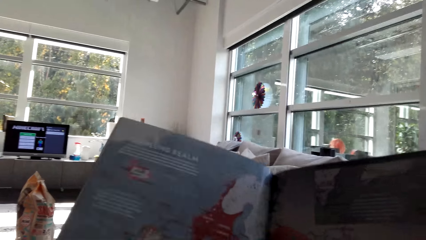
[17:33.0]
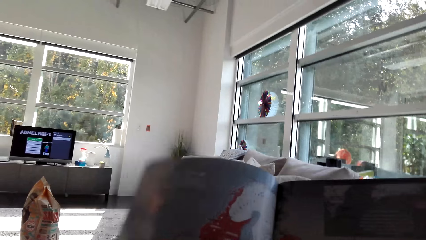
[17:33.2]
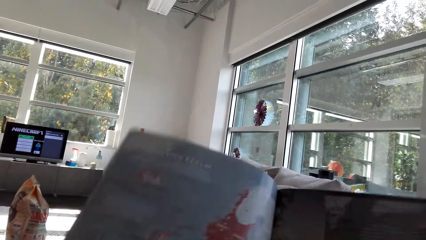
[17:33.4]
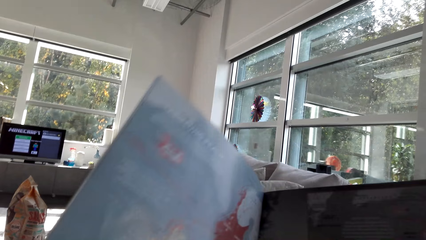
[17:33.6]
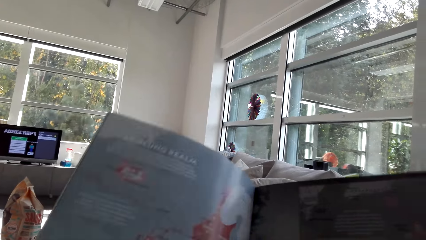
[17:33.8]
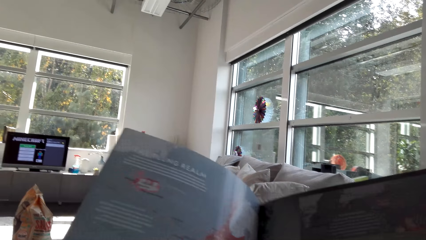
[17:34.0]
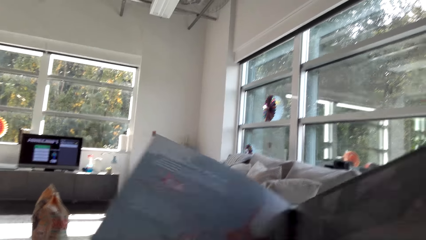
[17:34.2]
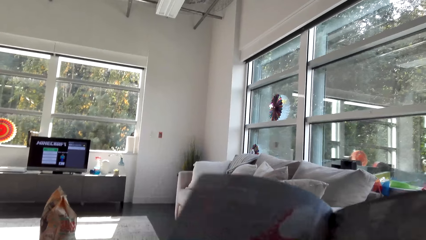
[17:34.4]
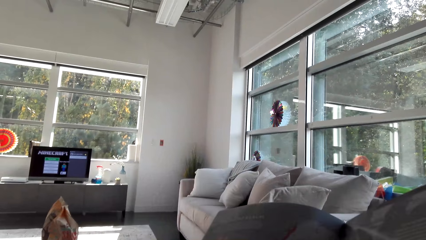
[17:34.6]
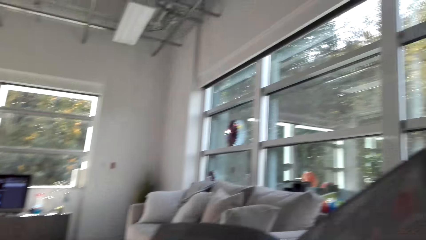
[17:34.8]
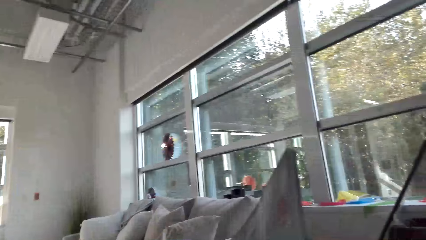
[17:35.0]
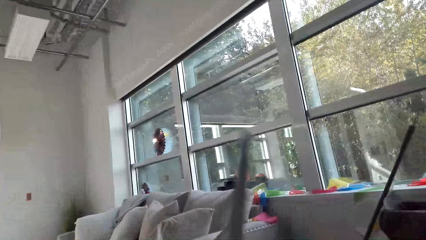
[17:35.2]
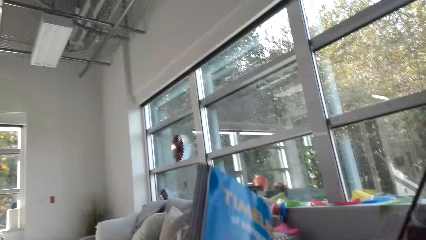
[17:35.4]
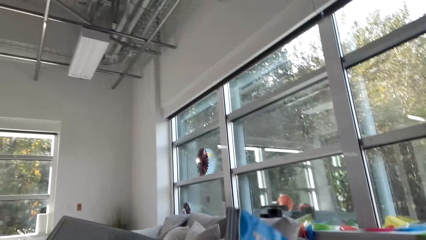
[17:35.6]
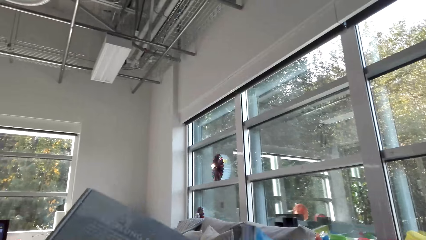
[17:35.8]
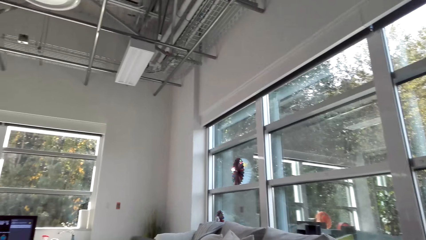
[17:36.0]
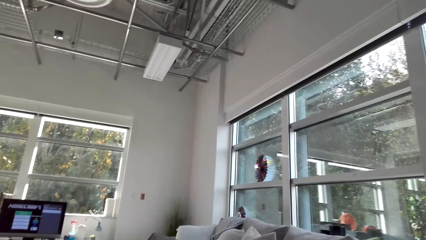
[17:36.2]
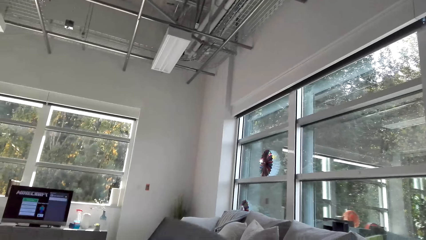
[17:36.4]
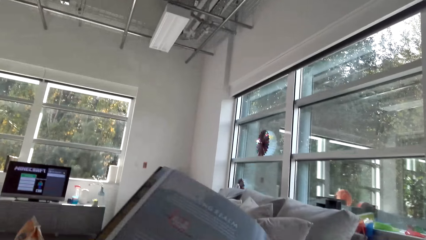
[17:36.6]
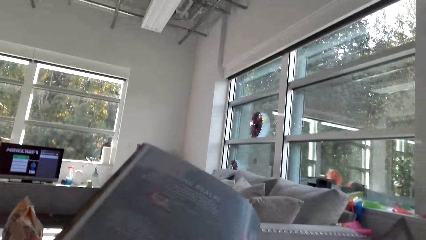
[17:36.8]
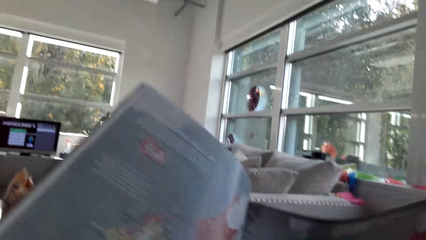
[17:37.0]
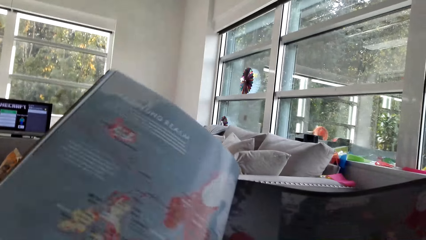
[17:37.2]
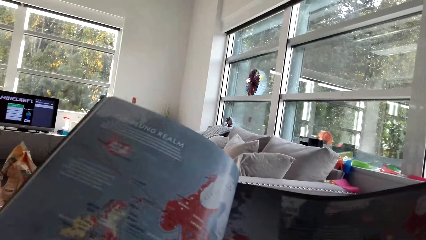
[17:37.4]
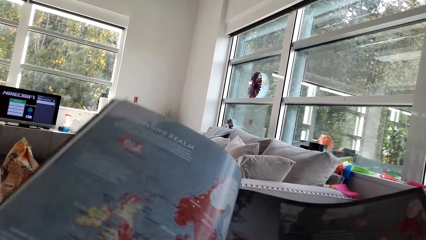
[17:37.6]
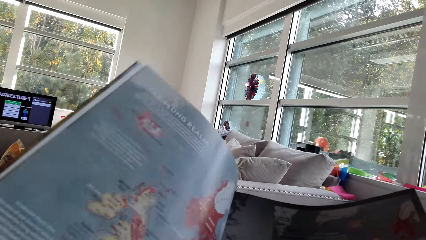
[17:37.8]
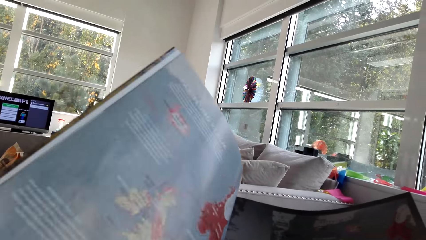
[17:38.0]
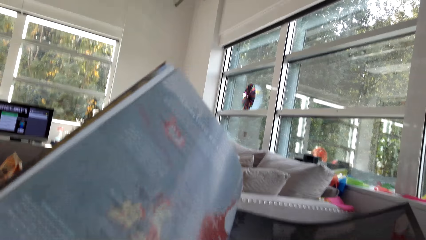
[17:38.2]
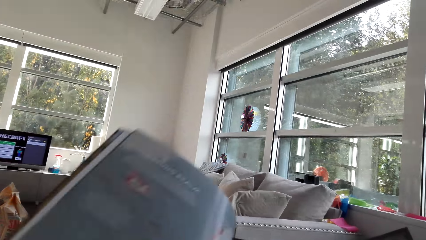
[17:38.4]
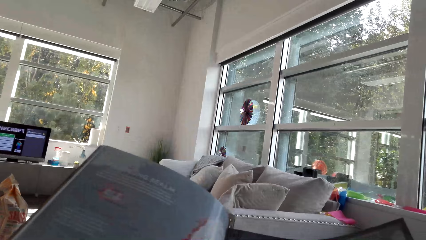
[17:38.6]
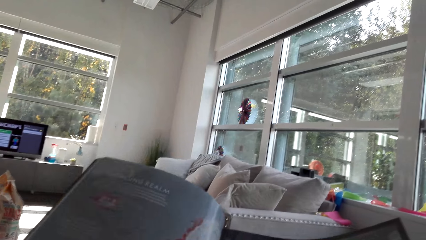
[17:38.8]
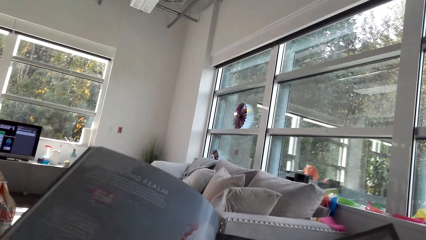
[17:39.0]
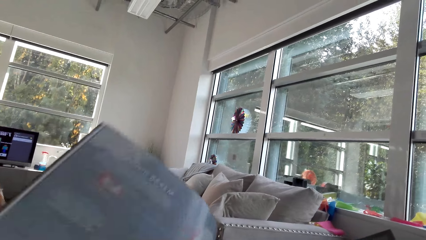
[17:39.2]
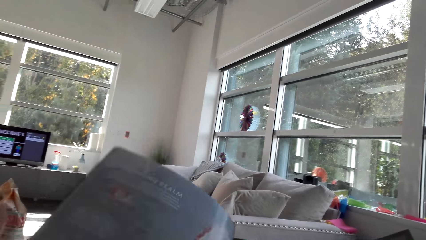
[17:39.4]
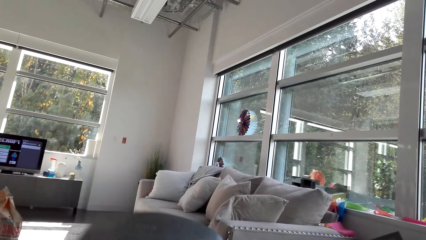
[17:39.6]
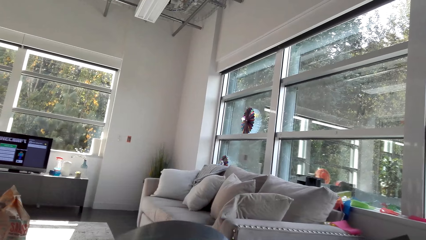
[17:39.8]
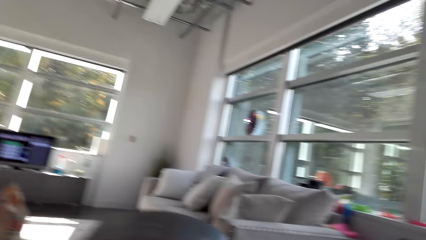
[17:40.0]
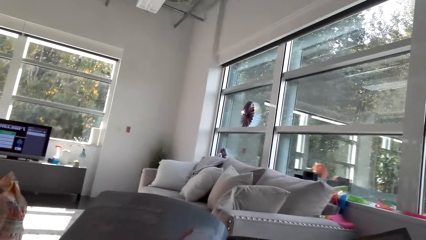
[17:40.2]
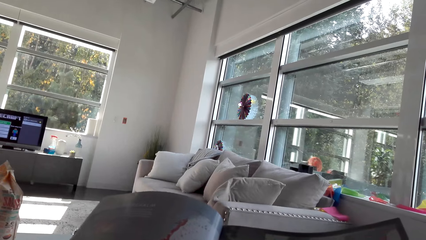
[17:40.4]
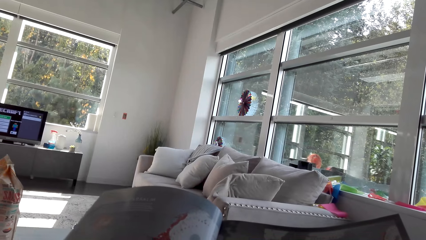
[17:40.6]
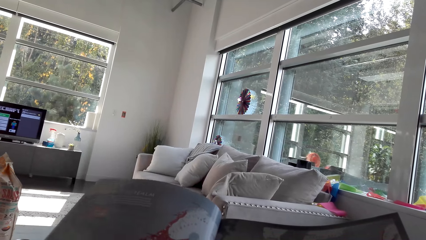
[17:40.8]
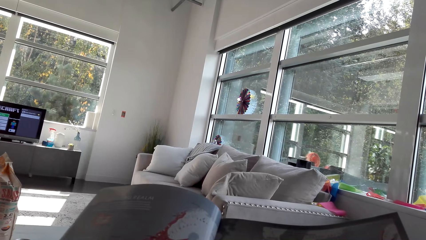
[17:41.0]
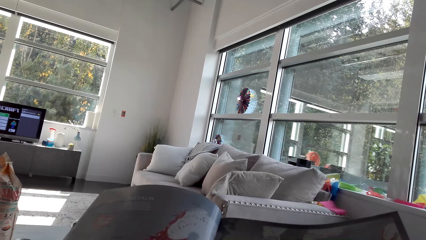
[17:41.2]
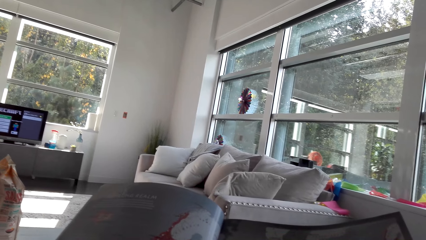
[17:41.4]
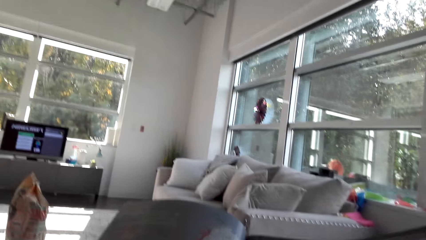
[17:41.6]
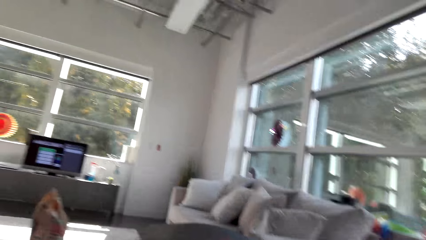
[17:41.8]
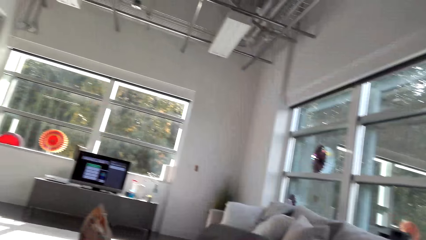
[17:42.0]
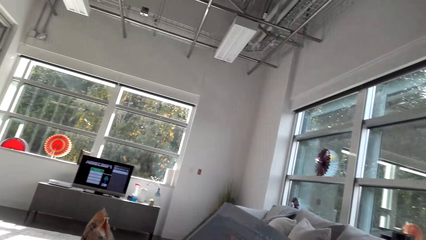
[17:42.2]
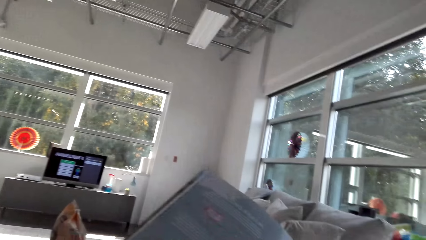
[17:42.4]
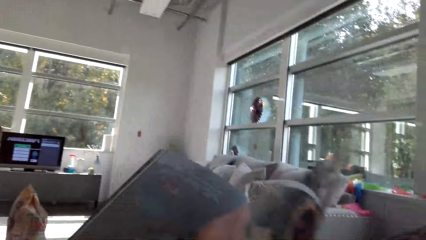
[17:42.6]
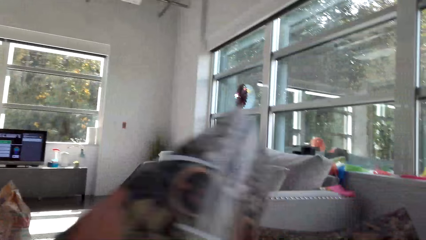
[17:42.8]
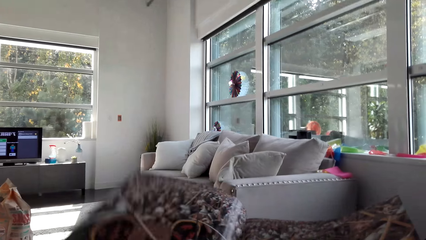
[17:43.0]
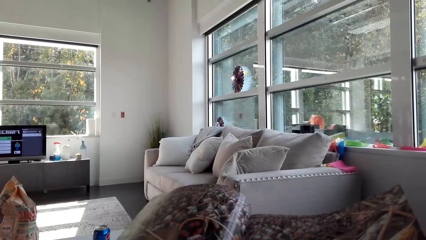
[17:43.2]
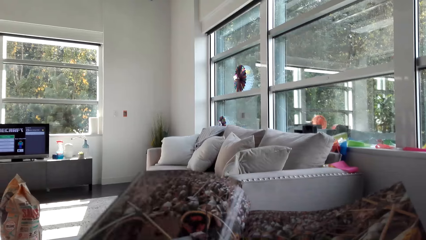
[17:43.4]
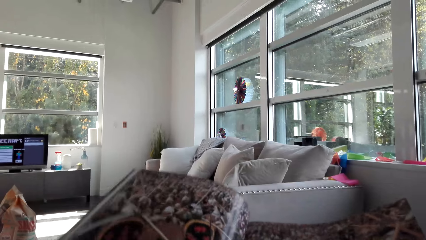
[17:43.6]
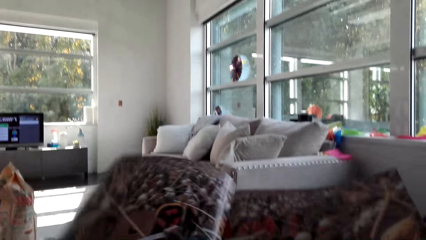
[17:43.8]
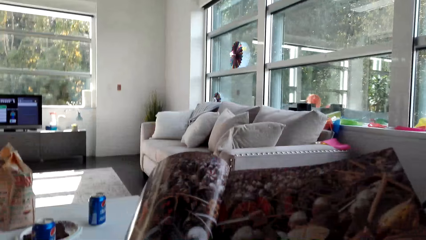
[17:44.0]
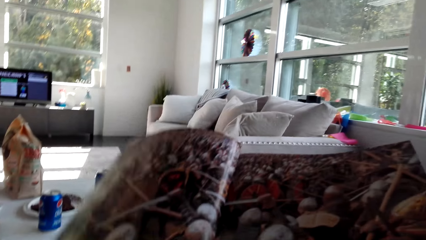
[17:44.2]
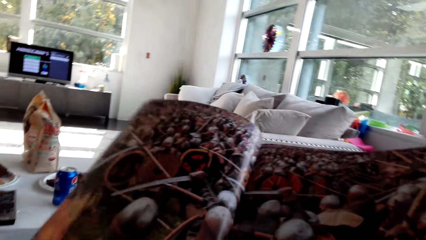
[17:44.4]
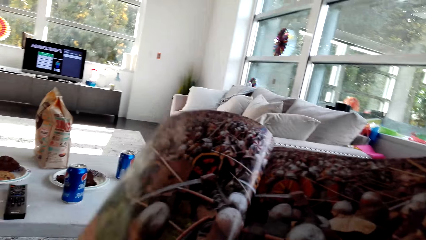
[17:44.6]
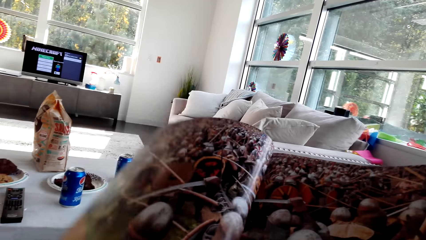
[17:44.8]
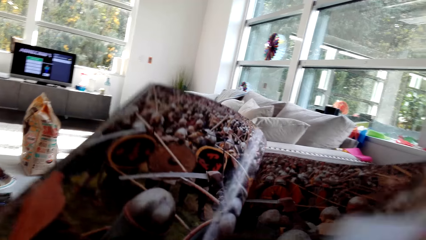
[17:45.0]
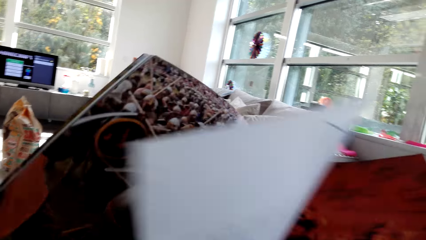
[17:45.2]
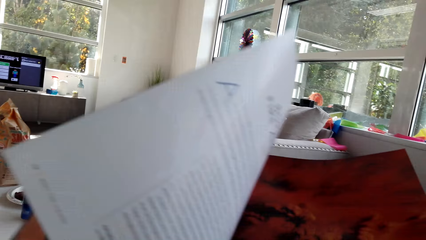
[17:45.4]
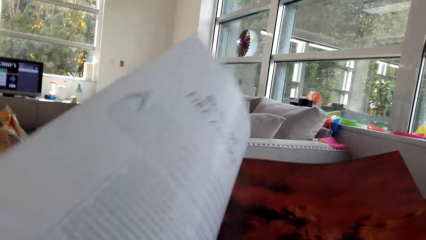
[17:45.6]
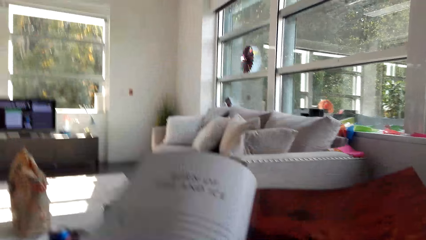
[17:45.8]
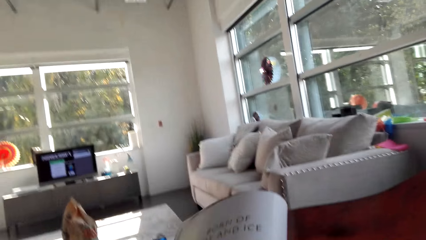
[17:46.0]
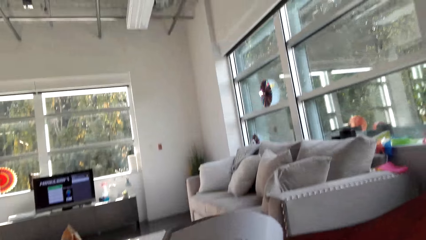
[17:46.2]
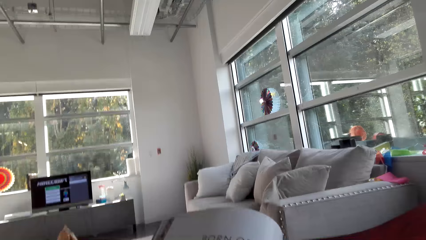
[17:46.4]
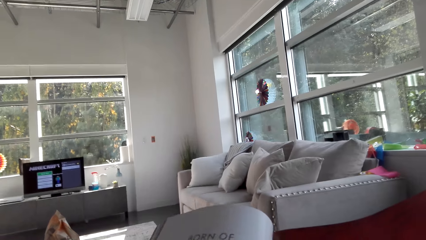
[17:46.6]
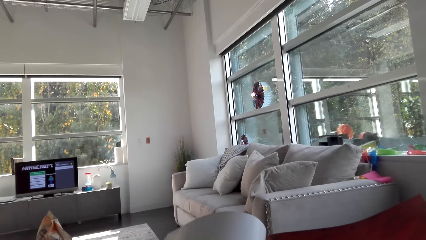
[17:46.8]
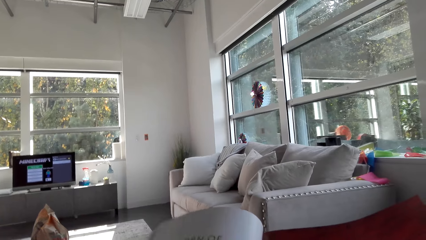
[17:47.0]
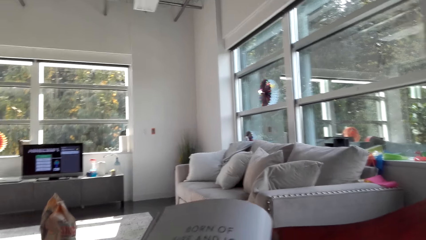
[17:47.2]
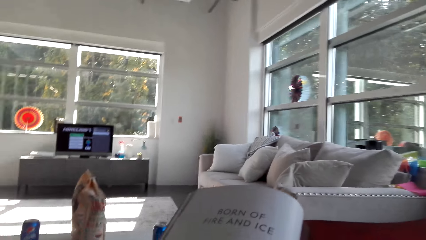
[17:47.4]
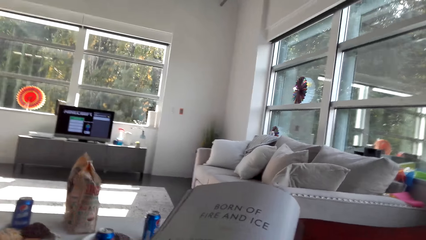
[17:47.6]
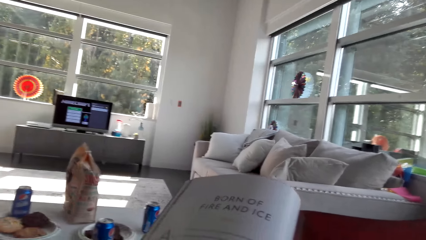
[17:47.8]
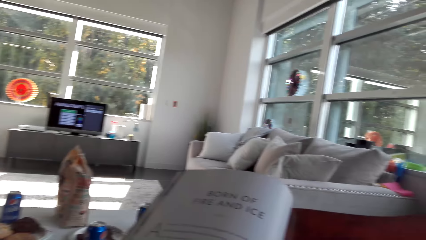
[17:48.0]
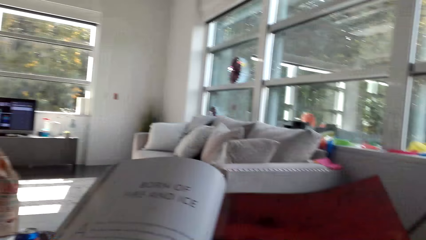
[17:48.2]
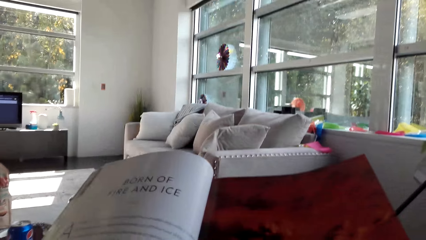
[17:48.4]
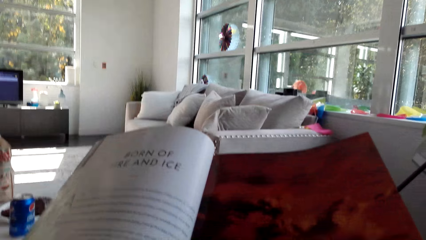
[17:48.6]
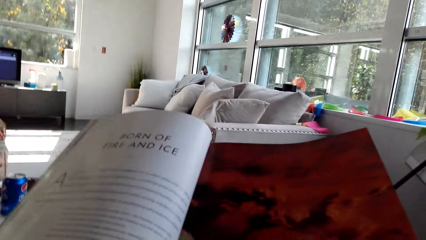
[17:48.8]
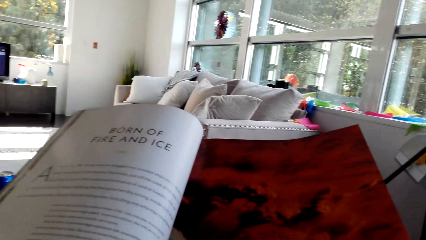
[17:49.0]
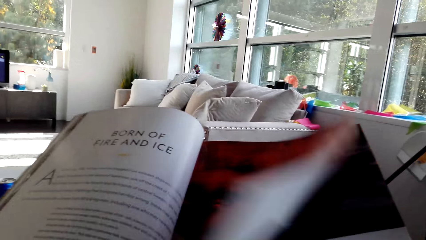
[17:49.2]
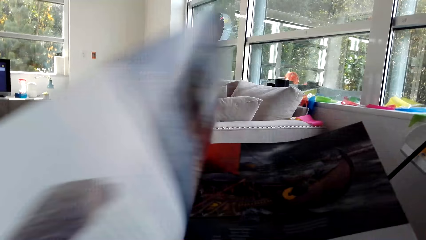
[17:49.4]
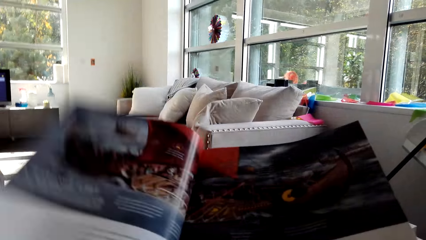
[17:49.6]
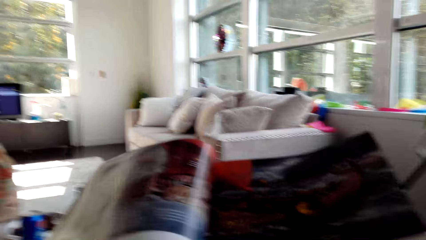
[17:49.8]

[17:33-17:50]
The camera wearer turns the page of the magazine. They read the magazine. They look around. They turn the page of the magazine. They read the magazine. They turn the page of the magazine. They read the magazine.
